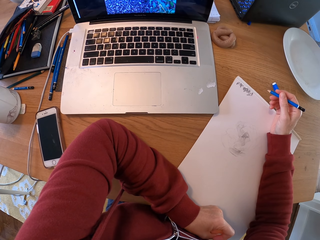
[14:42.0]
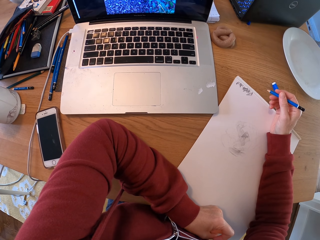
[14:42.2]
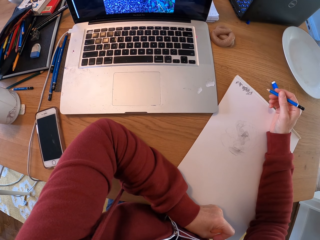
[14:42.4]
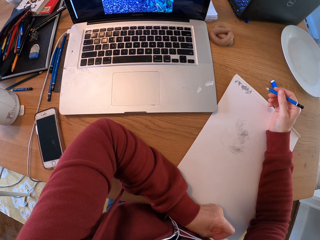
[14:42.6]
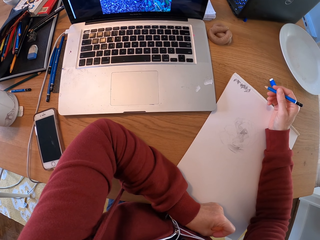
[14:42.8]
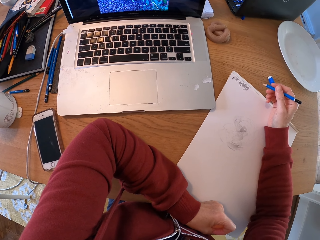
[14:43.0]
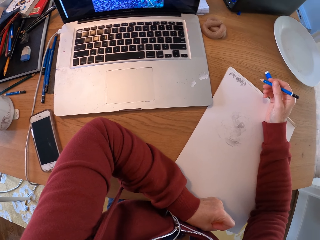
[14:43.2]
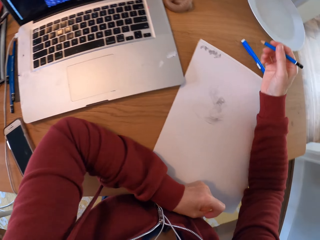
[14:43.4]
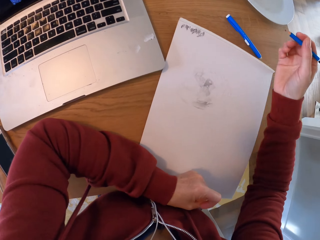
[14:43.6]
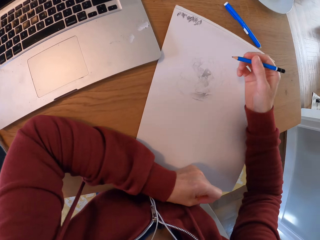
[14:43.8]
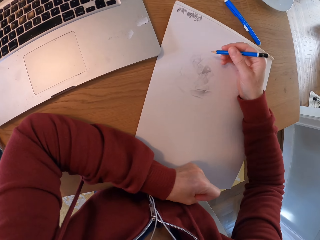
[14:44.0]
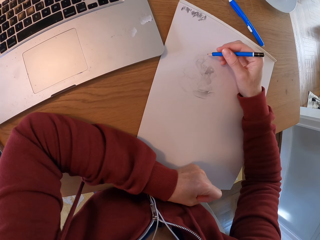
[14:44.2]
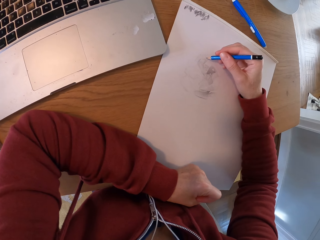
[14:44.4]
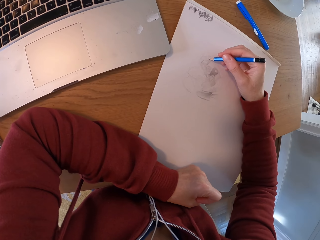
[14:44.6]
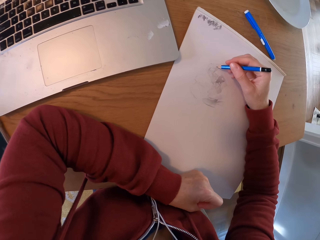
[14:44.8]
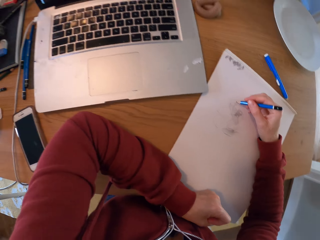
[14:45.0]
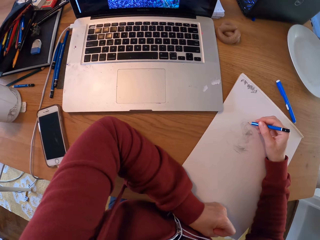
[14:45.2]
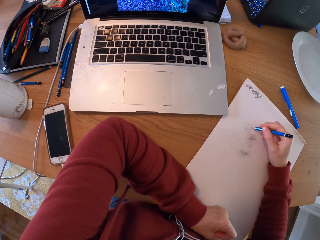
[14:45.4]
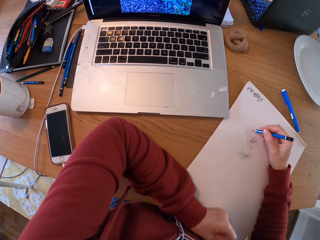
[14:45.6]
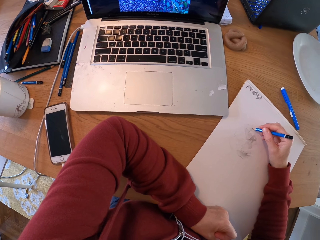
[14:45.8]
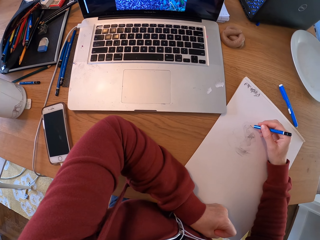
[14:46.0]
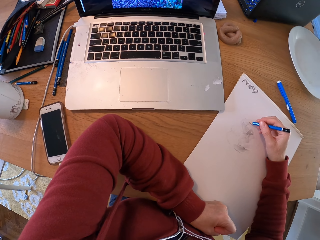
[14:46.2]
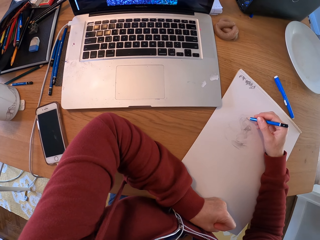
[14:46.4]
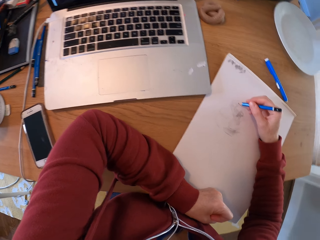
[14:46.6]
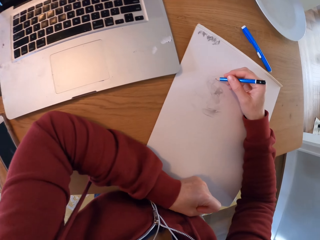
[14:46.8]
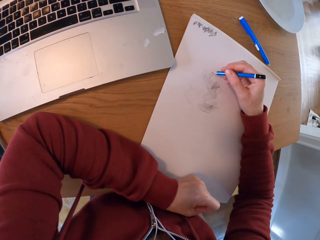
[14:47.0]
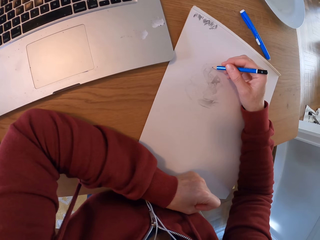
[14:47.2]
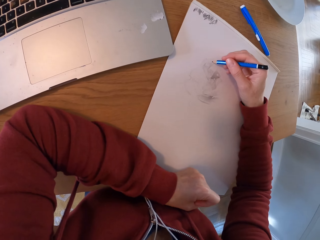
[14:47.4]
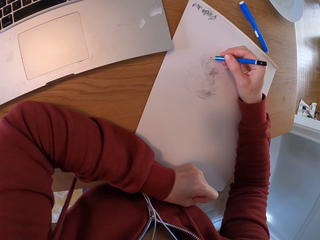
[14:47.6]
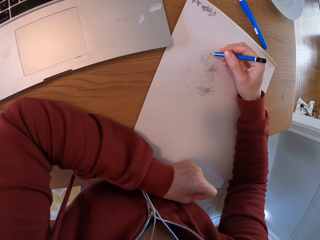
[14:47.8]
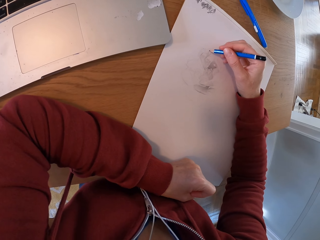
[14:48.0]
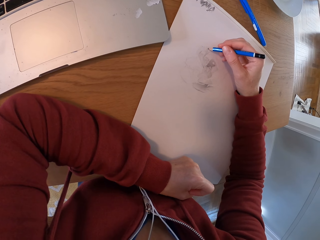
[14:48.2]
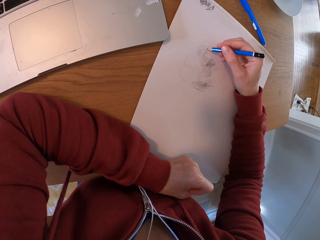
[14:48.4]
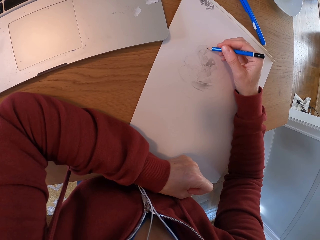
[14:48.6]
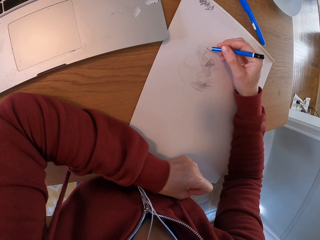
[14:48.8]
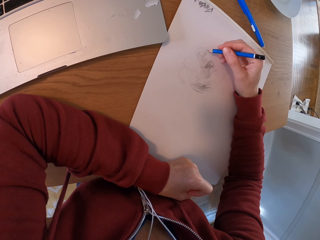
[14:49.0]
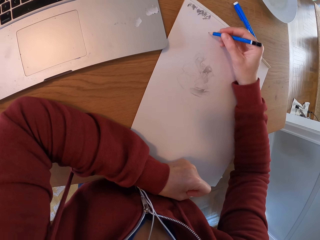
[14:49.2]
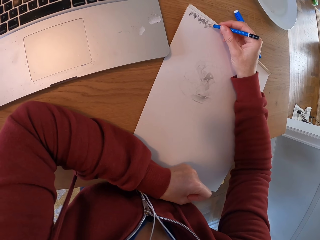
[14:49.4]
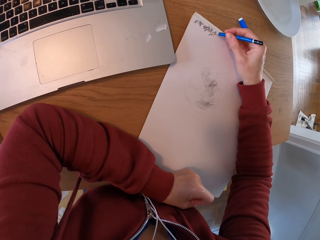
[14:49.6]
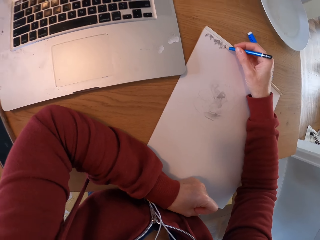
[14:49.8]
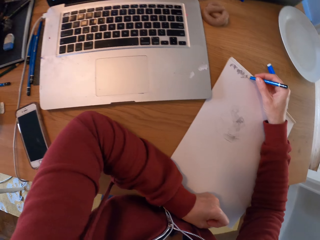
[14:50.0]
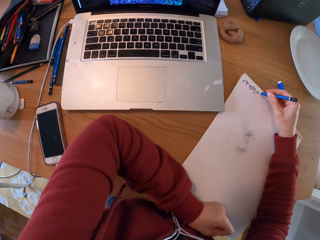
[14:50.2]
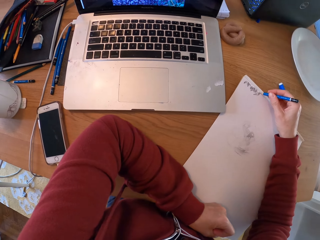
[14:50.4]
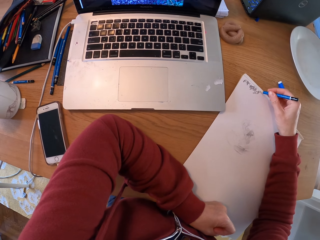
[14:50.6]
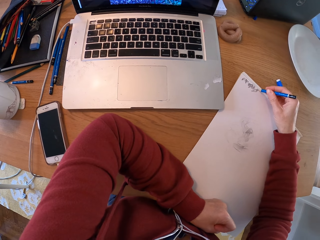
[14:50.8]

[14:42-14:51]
The camera wearer draws on a paper.

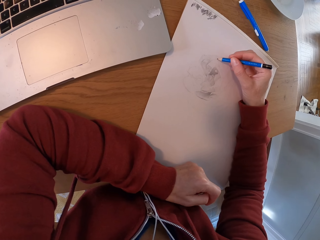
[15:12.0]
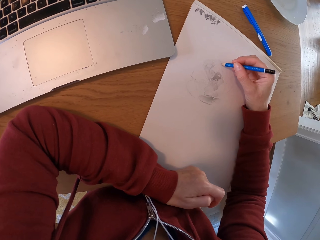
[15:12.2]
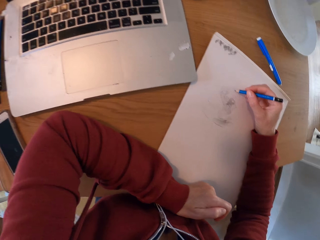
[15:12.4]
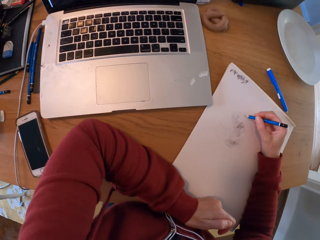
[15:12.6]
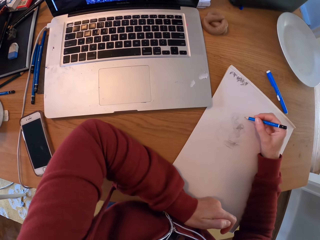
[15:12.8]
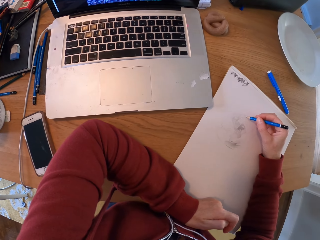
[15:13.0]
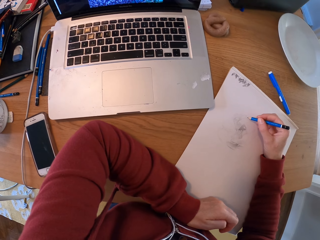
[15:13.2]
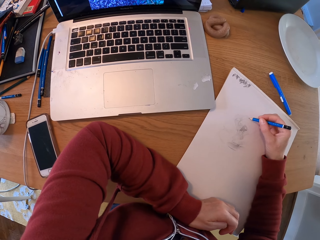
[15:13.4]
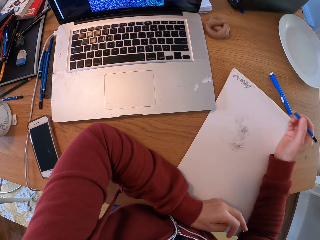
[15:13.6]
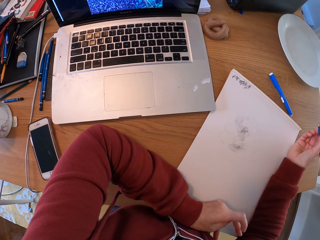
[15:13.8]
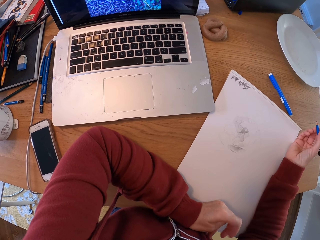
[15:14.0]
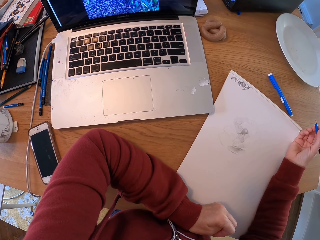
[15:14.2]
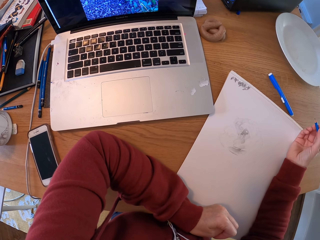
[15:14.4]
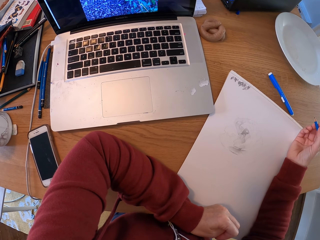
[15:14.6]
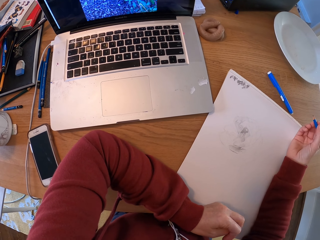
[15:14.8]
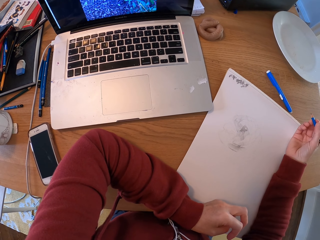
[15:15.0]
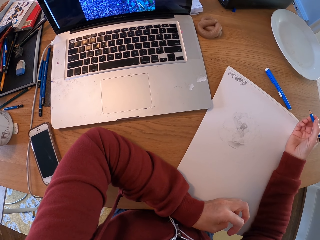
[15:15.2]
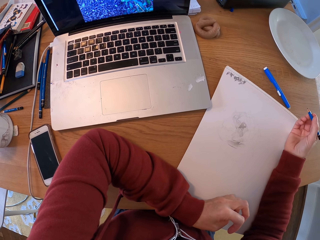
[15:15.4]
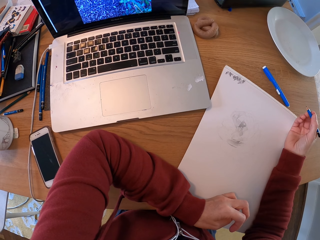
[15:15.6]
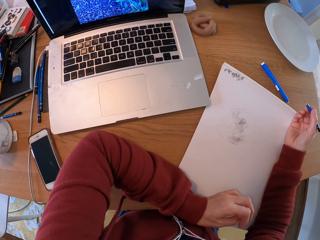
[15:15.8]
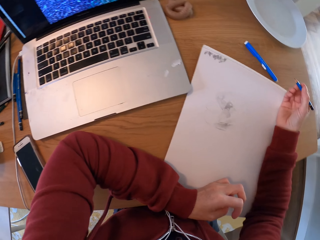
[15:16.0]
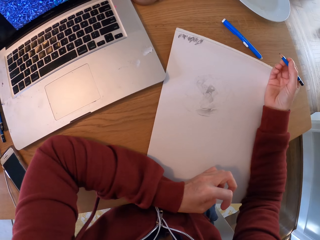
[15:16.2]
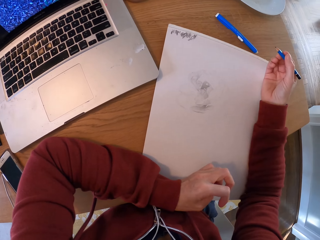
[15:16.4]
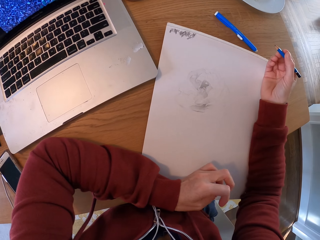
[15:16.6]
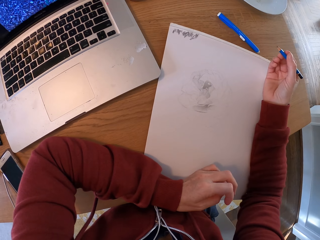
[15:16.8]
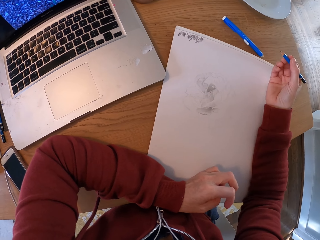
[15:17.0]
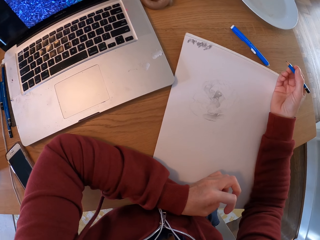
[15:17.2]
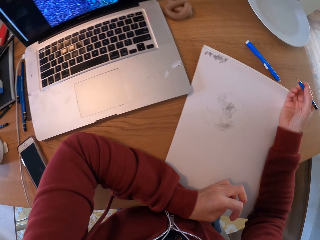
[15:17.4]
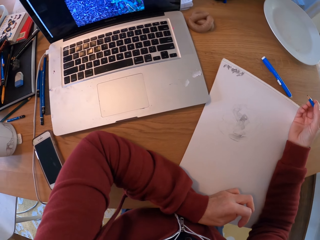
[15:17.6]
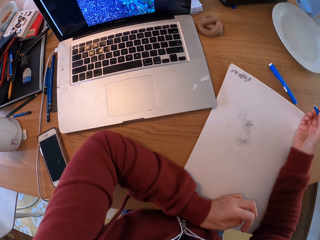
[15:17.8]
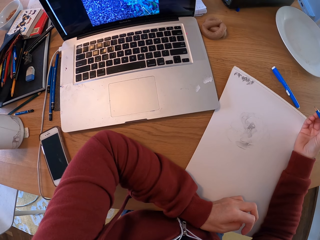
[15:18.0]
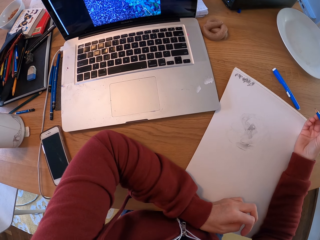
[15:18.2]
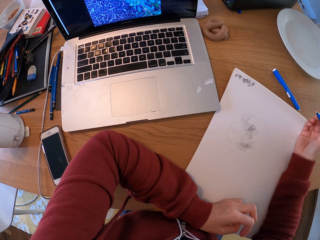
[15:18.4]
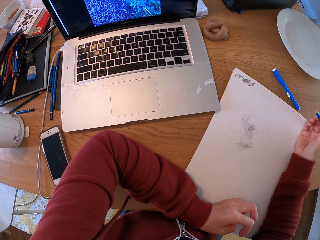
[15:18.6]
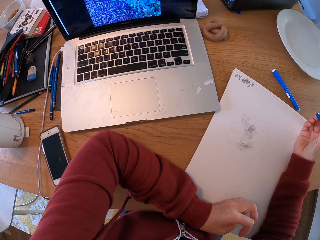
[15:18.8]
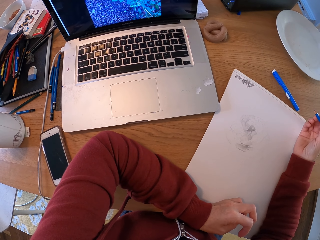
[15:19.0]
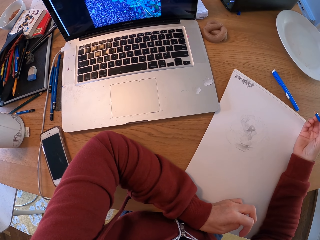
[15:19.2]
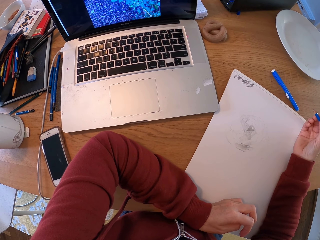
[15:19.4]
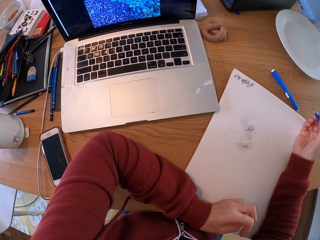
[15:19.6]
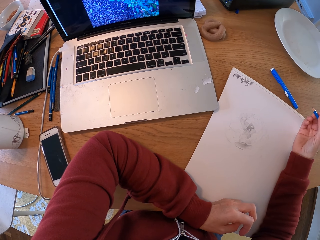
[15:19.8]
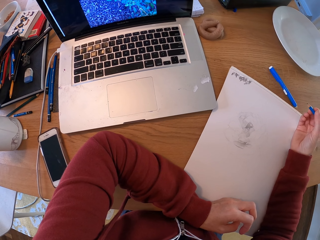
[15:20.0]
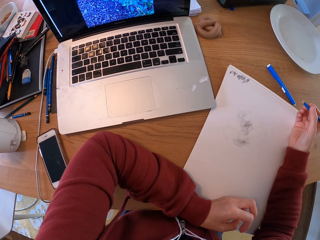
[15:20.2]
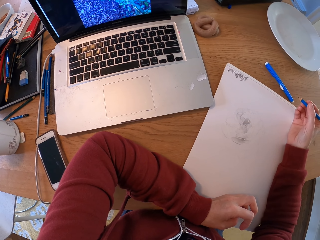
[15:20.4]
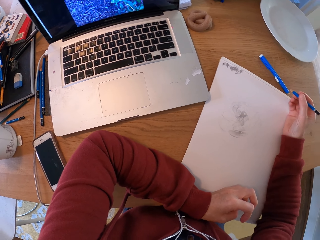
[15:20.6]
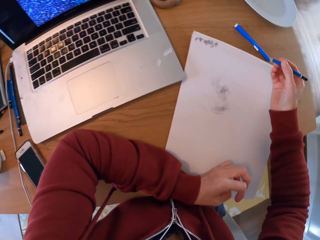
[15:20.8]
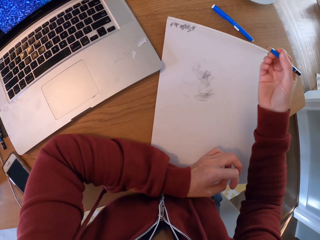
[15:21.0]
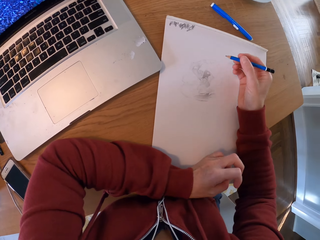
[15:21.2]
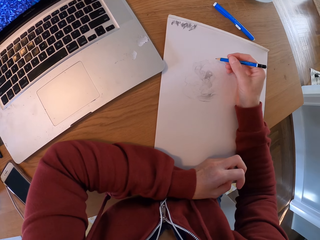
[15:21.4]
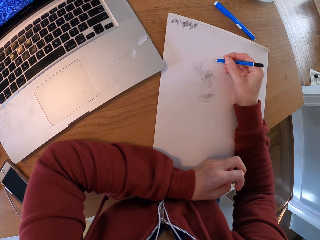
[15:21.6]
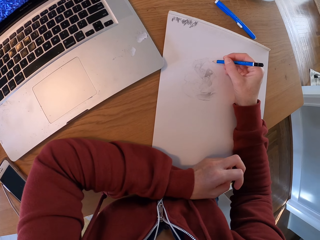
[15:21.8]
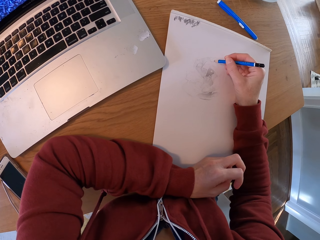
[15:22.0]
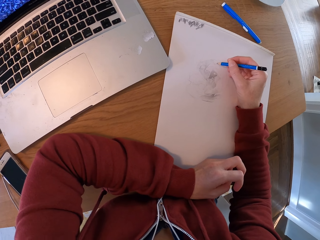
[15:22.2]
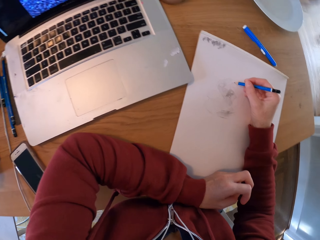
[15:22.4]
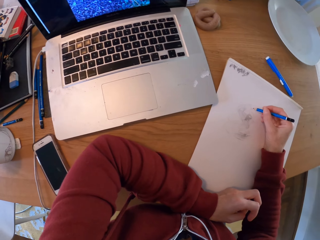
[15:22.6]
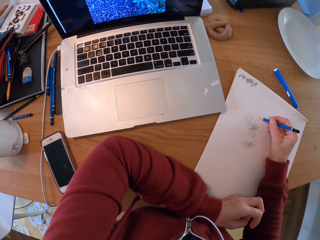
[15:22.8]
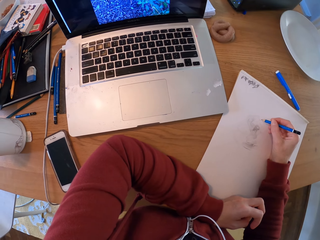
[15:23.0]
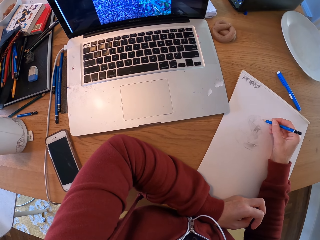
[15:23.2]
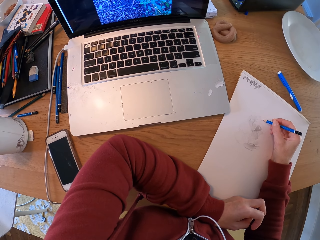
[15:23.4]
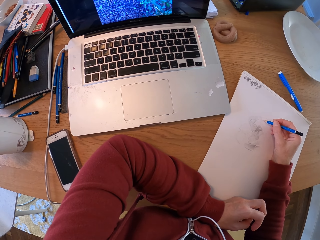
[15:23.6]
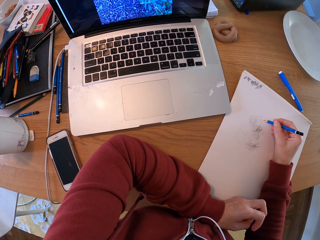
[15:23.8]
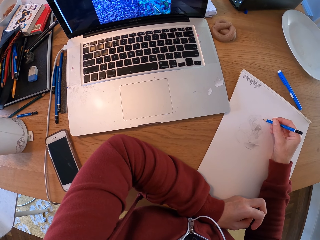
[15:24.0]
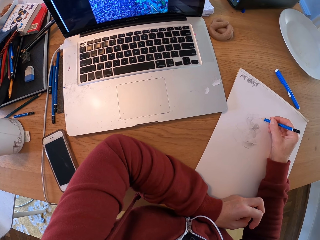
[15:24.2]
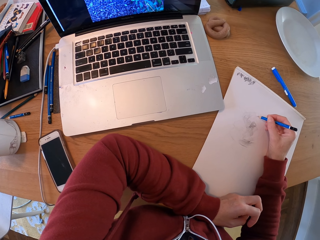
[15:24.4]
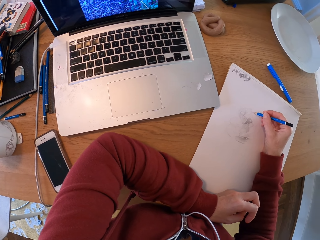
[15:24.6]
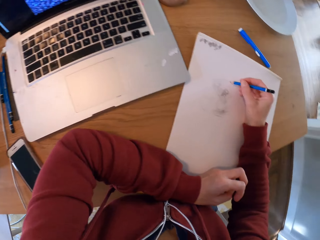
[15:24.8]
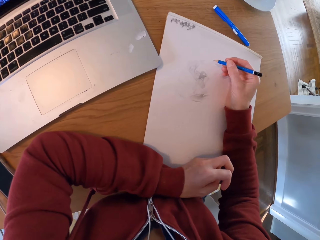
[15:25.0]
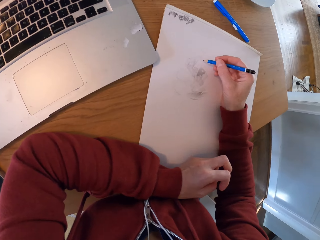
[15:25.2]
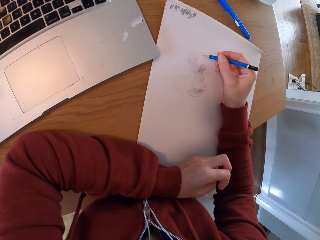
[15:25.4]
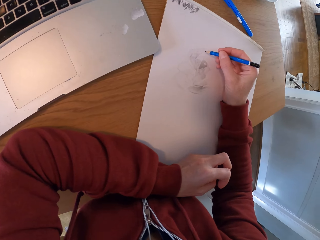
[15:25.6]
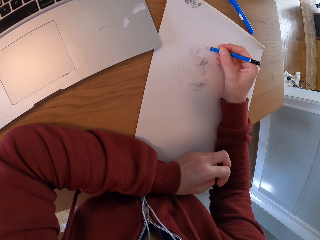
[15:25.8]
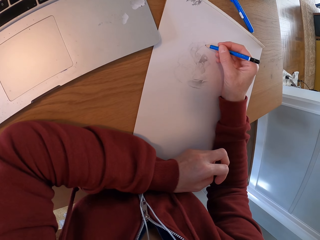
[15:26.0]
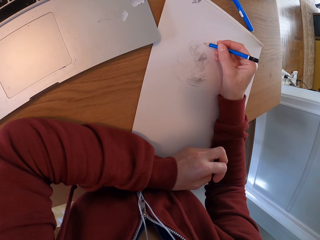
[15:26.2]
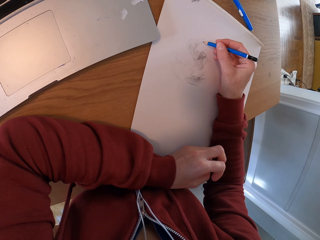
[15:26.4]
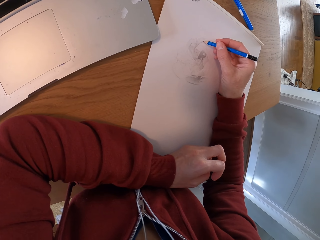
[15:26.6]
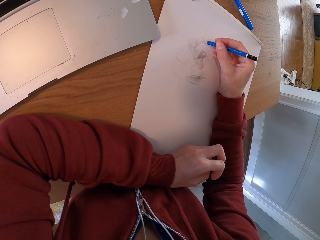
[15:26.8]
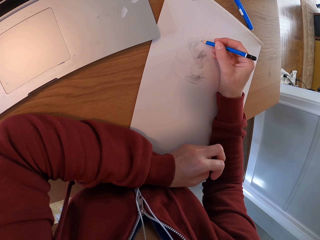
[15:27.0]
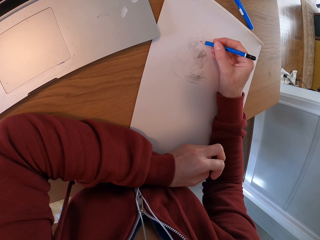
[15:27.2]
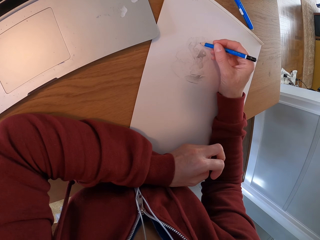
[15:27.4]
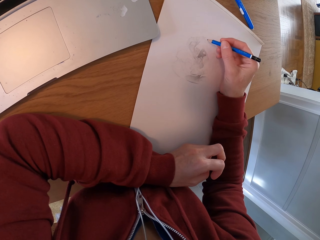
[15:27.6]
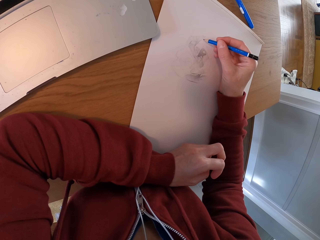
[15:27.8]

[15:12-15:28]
The camera wearer turns around the room. They draw on a paper.
